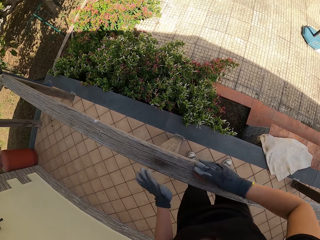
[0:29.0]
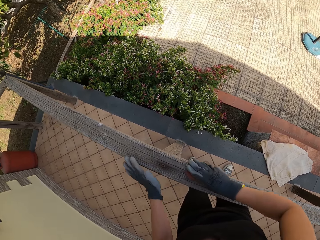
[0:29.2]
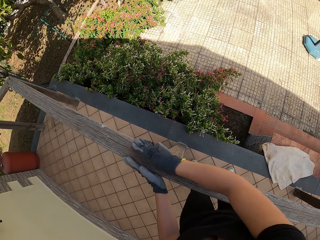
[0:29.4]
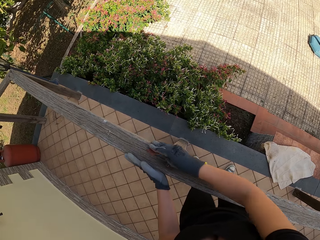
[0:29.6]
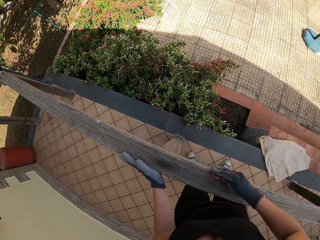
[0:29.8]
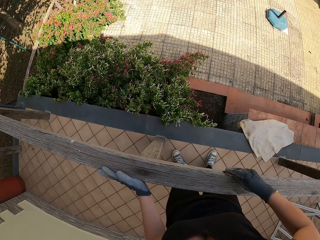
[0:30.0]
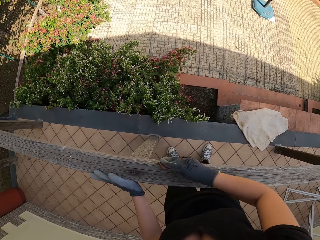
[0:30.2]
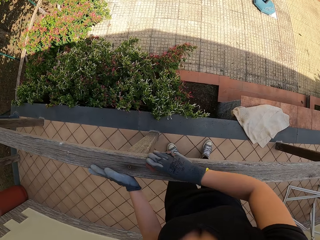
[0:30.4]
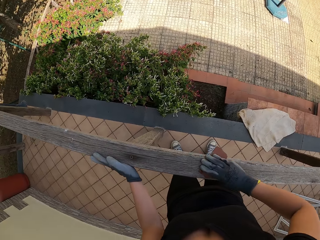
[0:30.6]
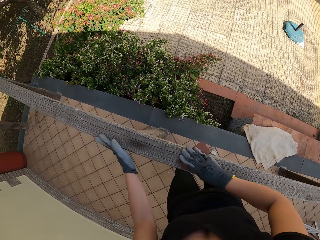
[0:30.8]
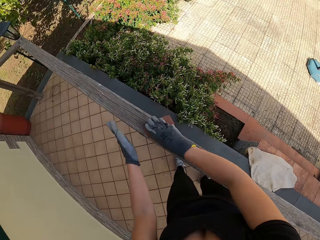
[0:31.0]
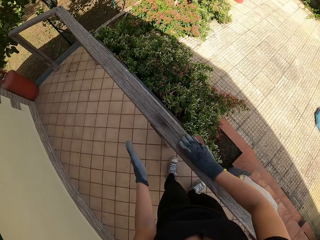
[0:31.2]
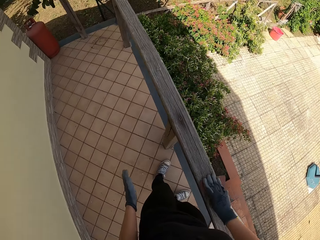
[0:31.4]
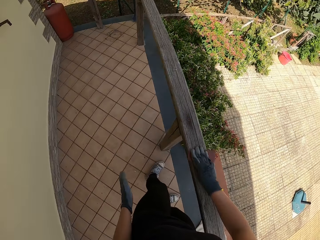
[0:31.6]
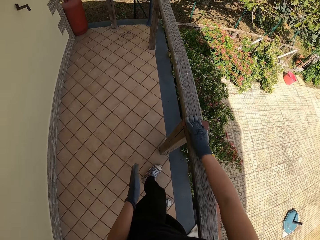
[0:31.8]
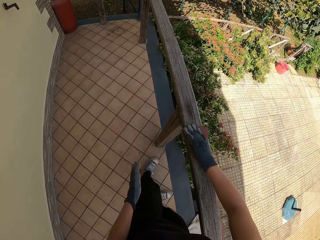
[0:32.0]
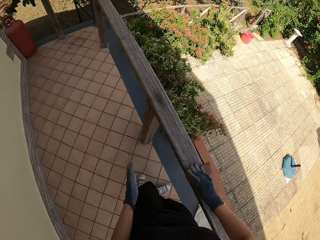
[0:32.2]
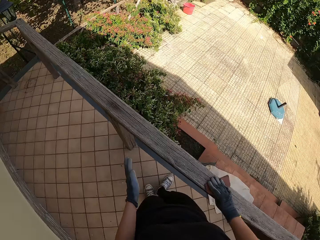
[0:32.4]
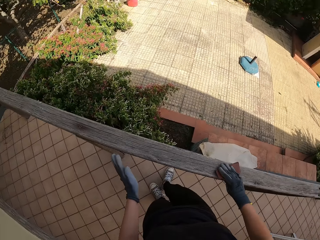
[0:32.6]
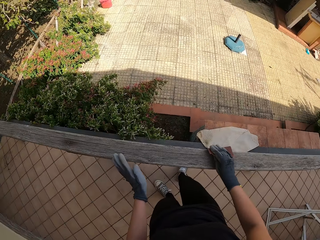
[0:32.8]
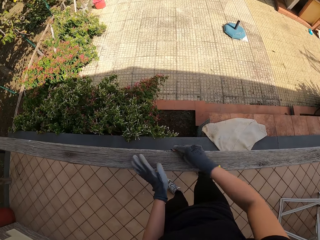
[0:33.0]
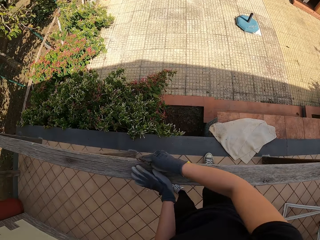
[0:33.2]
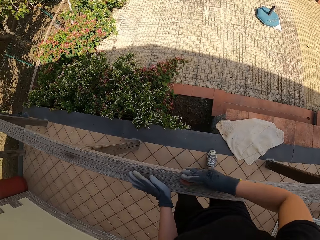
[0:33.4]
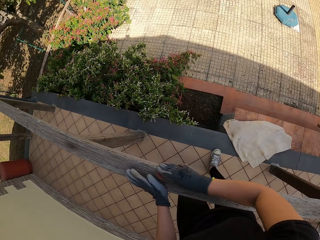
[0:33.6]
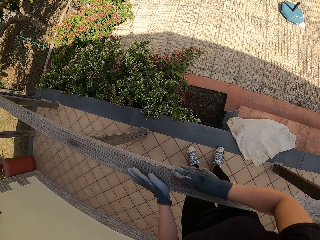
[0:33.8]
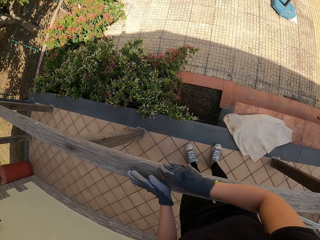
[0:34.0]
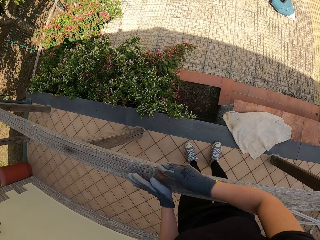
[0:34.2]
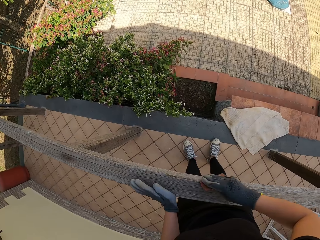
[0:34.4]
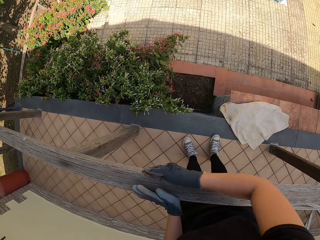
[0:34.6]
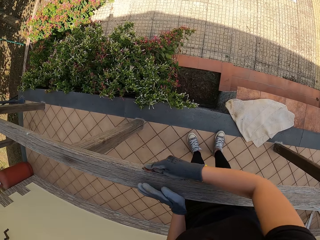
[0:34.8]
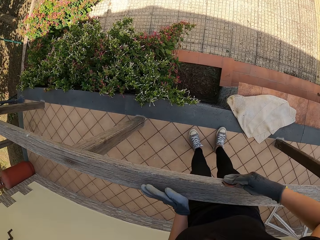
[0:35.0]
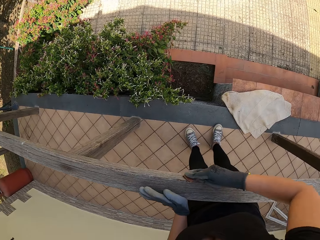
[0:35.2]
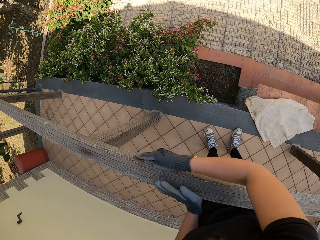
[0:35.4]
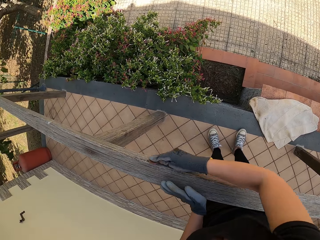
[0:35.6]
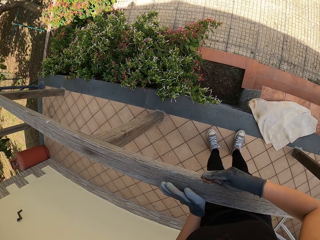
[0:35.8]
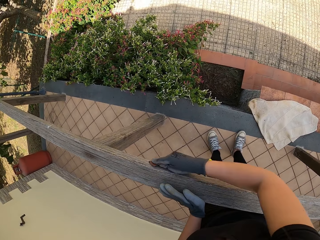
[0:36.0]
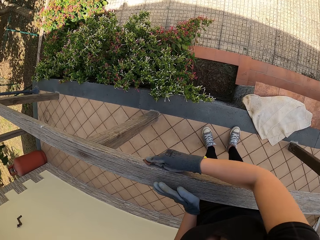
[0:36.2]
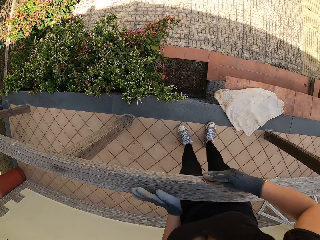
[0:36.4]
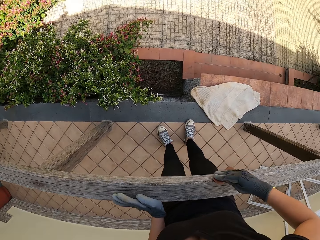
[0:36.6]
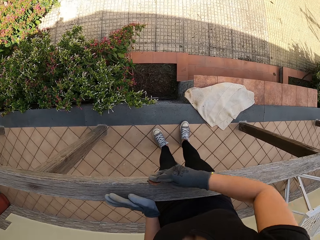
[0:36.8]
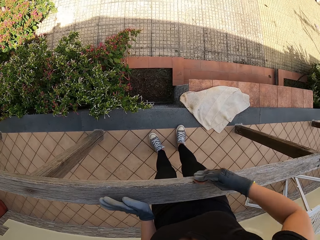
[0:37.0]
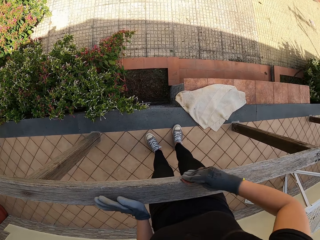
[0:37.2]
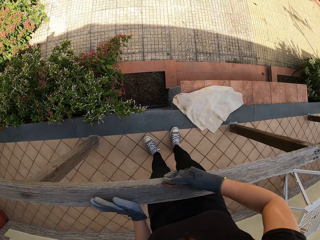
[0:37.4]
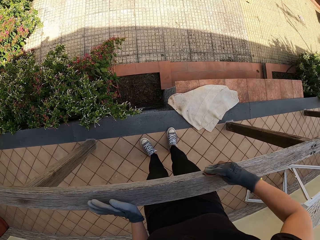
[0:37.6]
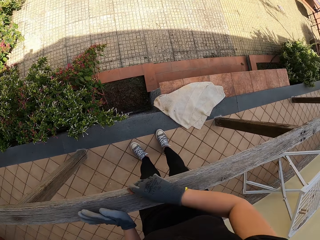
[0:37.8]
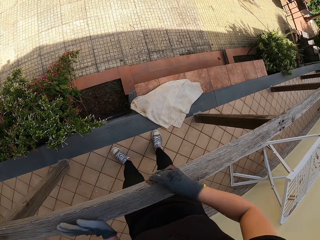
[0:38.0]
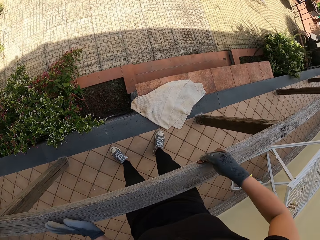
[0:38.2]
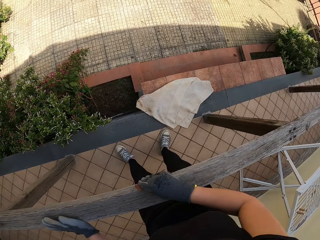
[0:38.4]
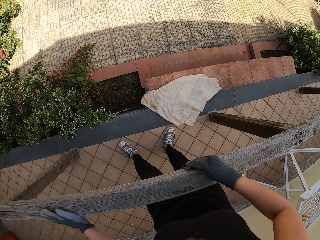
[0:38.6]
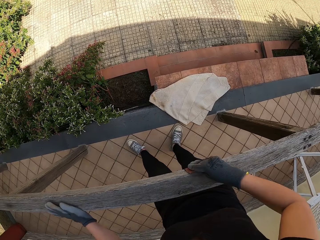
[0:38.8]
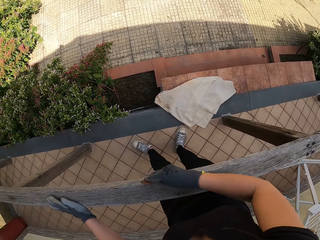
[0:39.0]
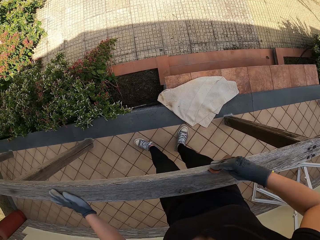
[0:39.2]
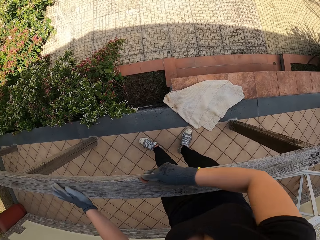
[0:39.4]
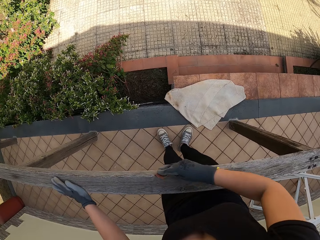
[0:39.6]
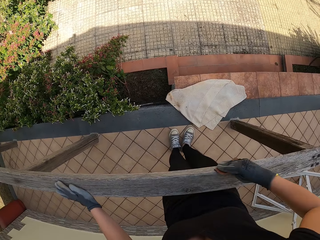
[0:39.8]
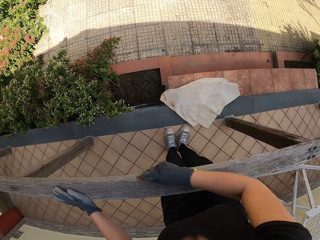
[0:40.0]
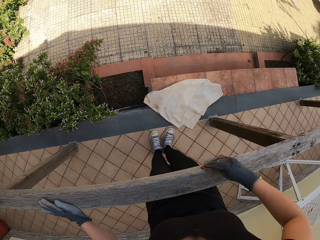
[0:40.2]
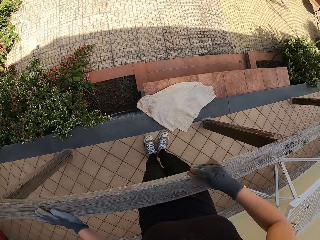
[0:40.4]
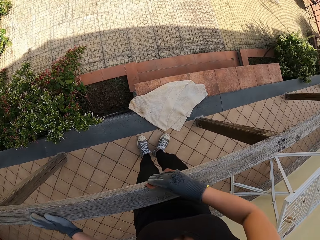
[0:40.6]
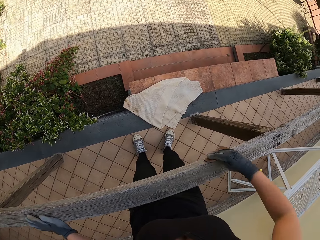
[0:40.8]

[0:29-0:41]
The camera wearer removes his left hand from the balcony. He holds the balcony with his left hand.

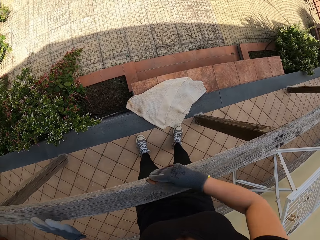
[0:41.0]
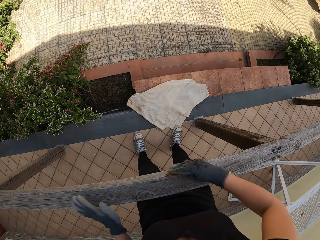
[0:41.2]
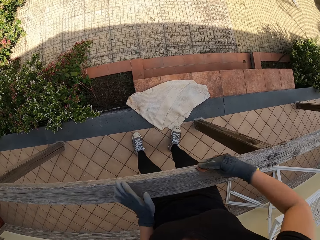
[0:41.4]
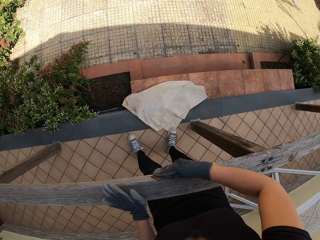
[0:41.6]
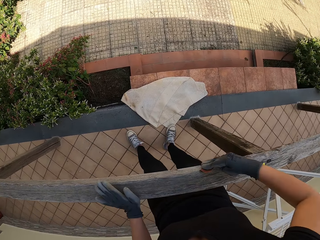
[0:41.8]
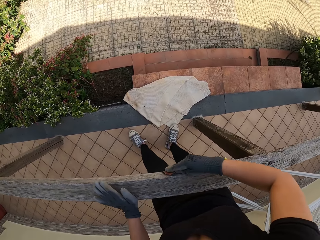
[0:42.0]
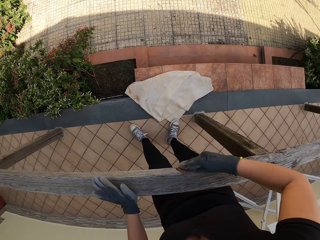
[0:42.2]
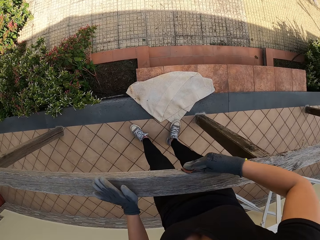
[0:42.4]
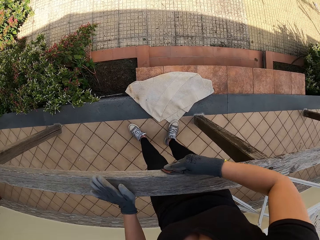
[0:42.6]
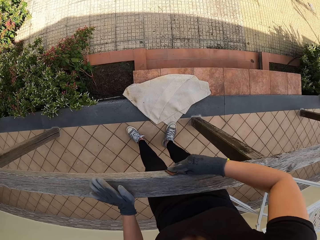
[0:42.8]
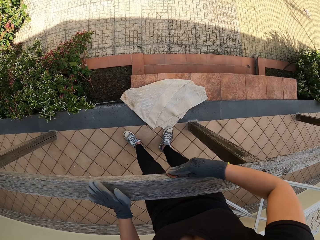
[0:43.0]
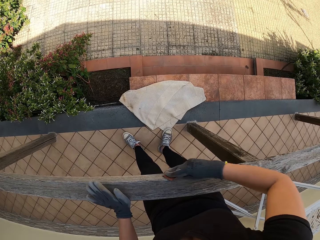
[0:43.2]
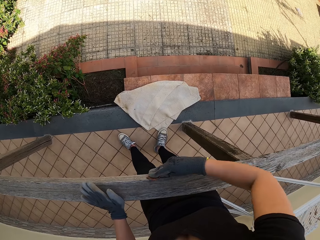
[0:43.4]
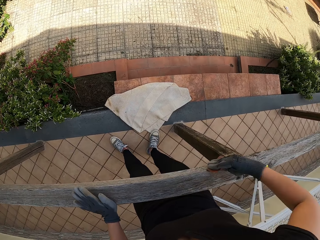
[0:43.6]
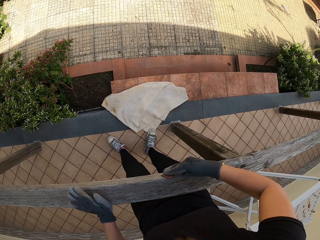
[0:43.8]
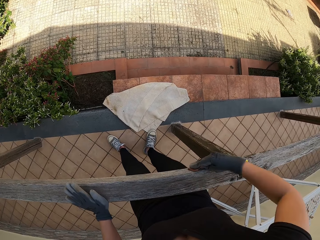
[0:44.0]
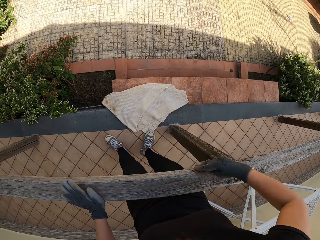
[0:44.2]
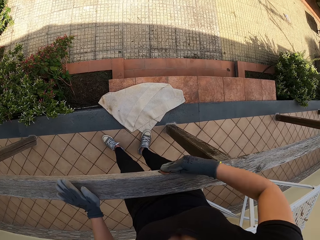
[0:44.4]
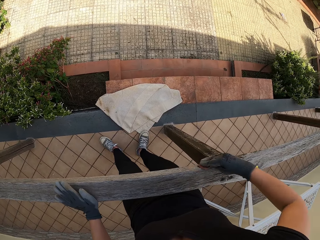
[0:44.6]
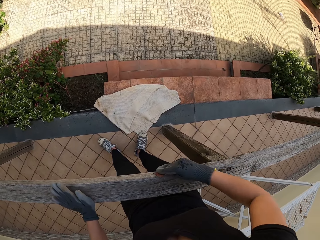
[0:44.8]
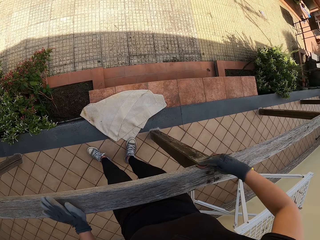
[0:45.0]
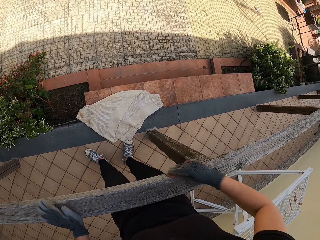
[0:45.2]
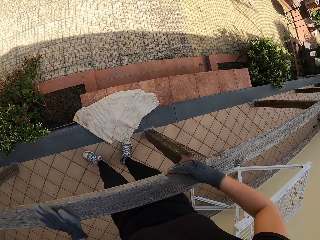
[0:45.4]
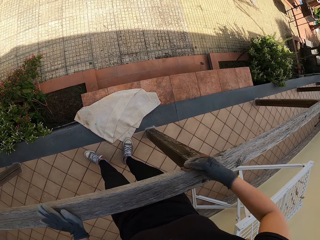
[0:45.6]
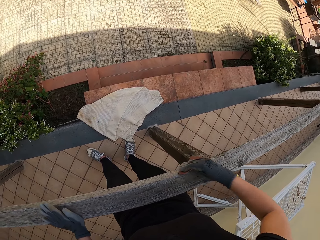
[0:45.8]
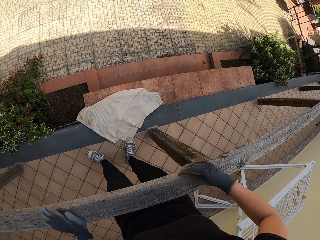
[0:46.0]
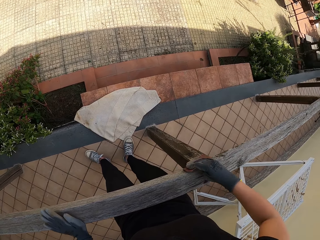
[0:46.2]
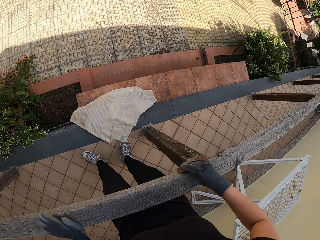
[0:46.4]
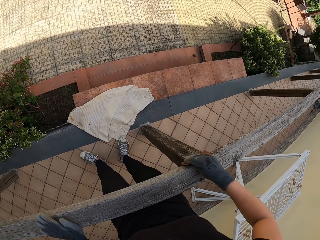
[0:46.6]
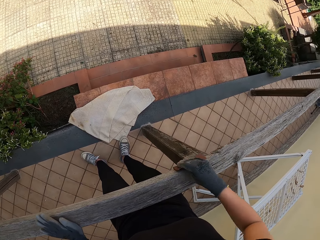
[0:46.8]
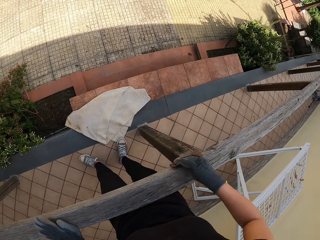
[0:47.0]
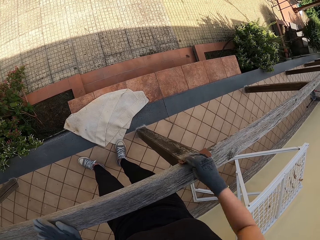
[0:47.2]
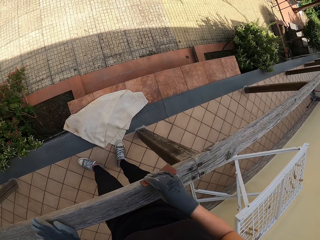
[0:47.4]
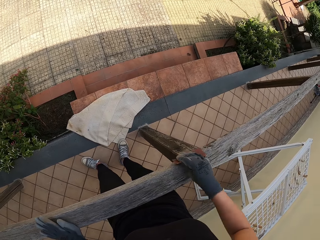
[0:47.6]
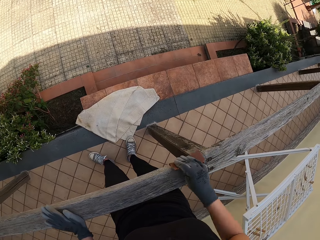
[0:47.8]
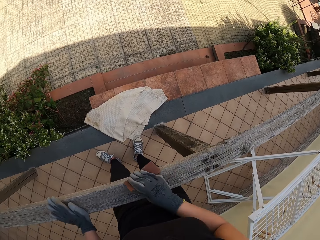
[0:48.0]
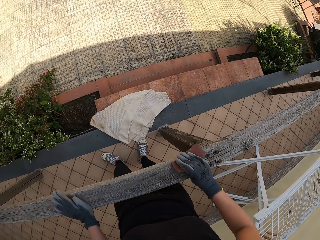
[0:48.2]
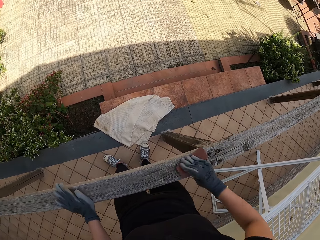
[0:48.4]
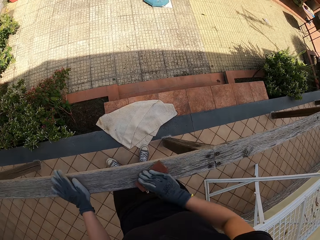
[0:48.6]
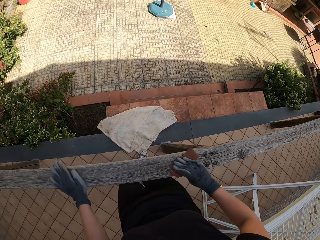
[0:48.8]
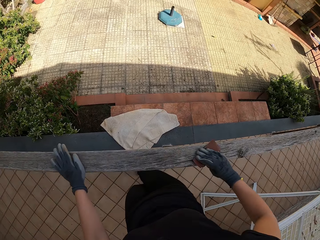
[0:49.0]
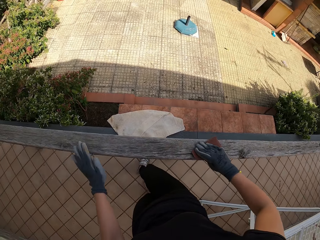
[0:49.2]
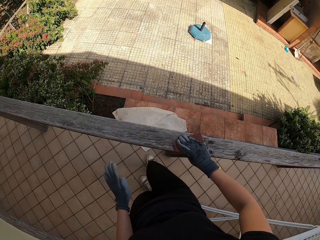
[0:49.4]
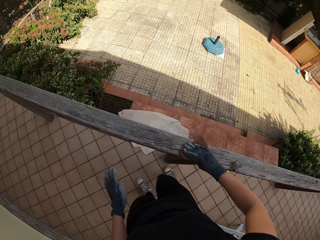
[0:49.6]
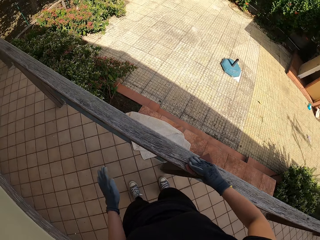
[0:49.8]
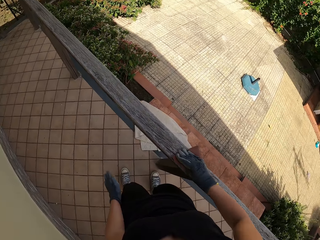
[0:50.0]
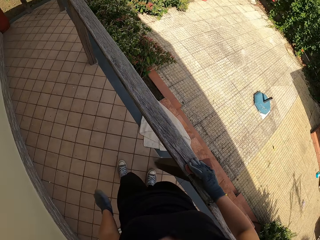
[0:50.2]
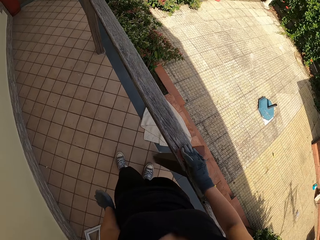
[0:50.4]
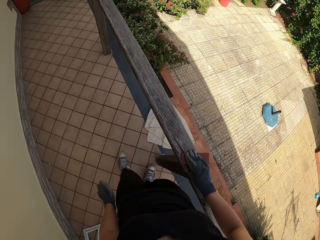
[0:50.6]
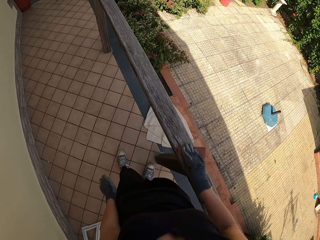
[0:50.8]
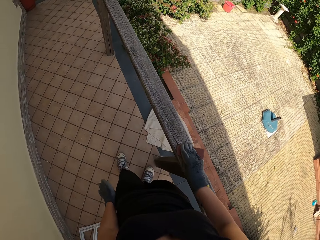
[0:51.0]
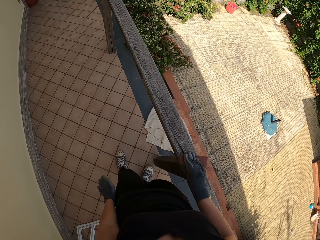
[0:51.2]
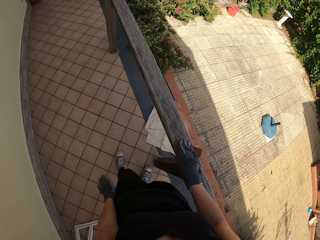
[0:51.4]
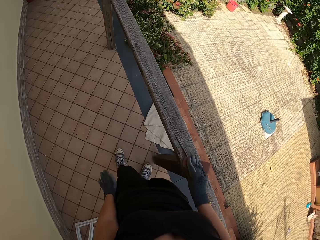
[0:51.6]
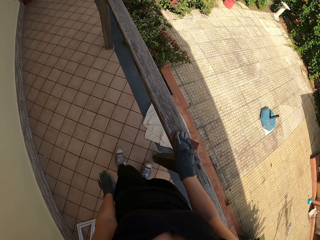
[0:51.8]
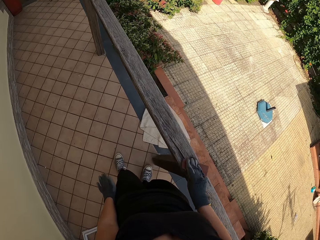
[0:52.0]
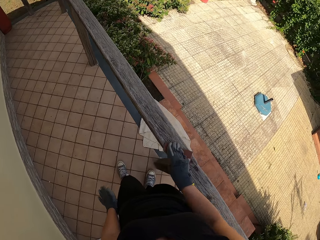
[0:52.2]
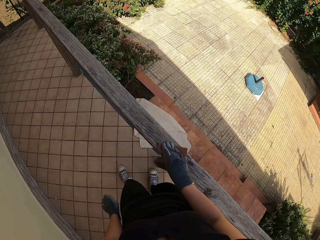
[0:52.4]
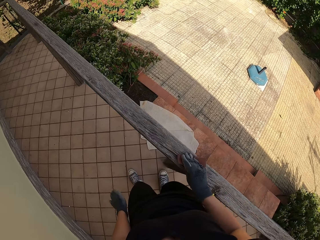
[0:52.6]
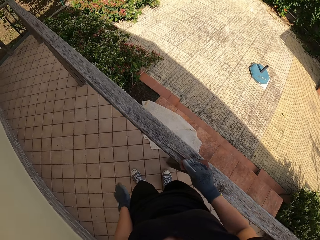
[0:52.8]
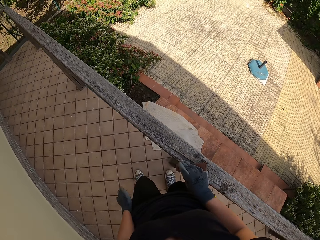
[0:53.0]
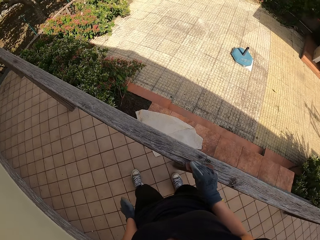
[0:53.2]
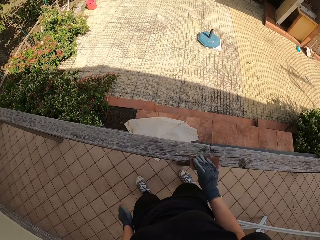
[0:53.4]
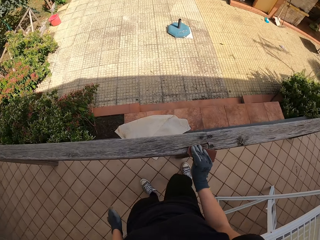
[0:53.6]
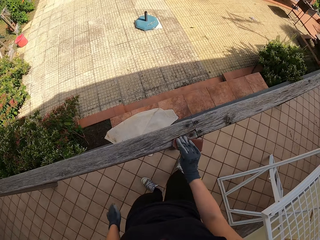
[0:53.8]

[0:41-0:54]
The camera wearer removes his left hand from the balcony.
